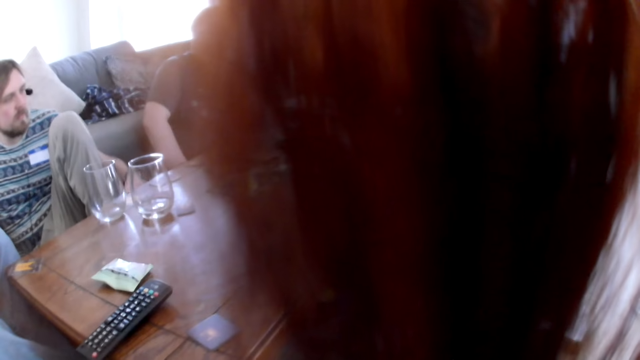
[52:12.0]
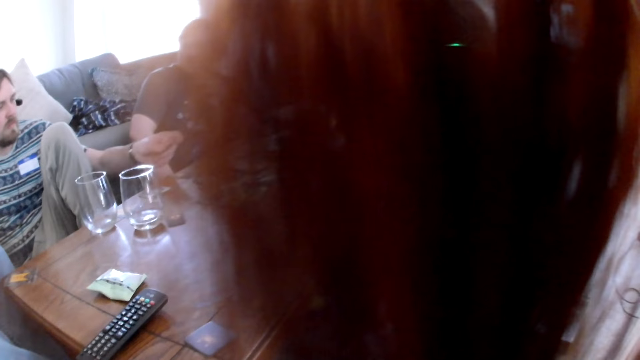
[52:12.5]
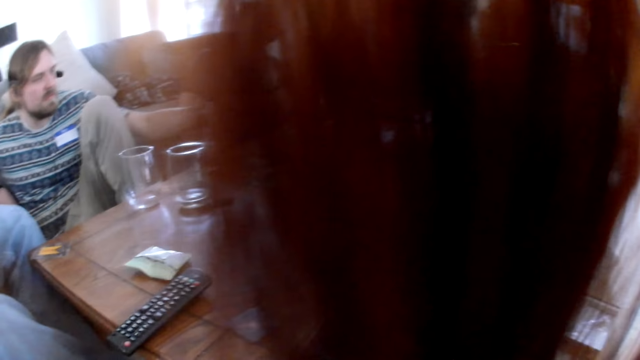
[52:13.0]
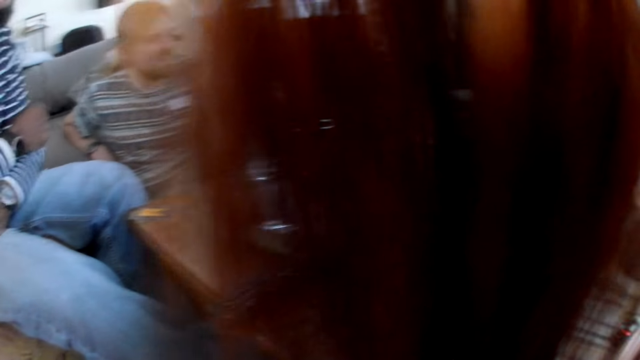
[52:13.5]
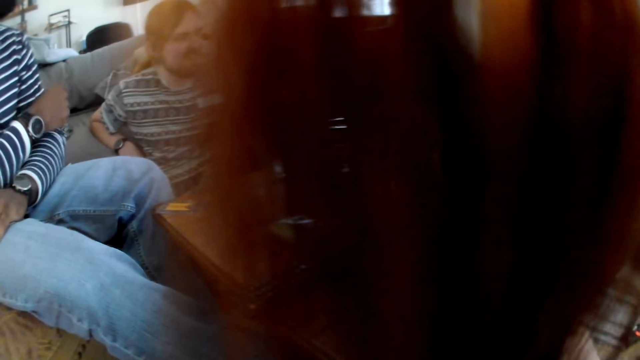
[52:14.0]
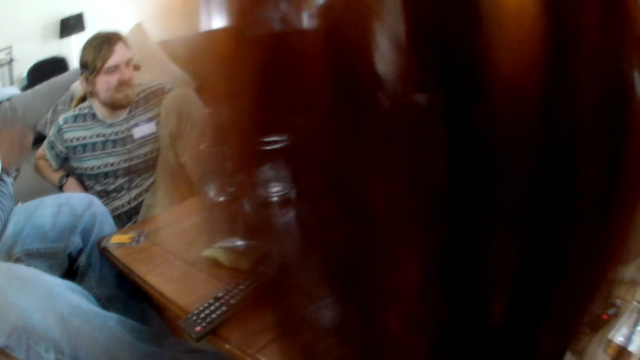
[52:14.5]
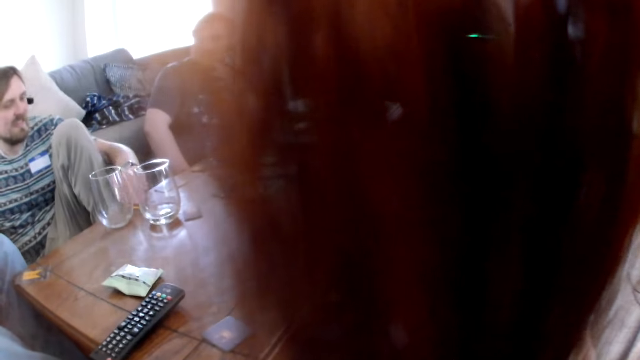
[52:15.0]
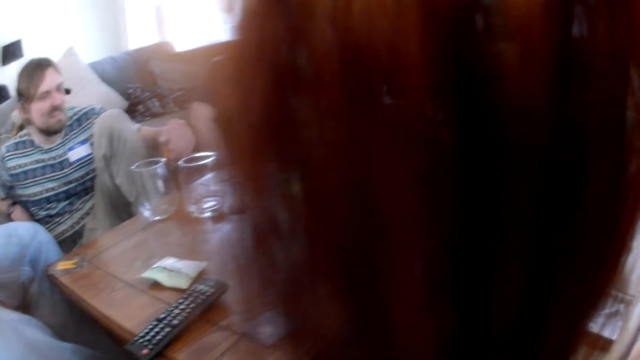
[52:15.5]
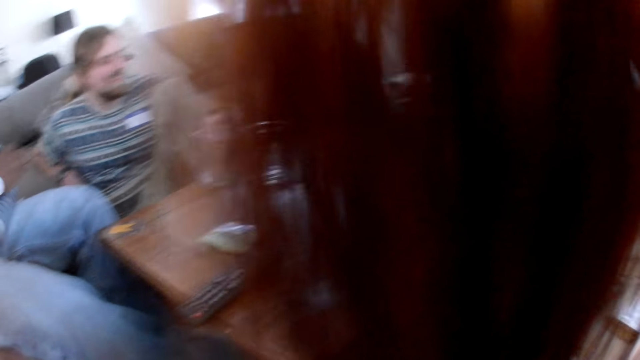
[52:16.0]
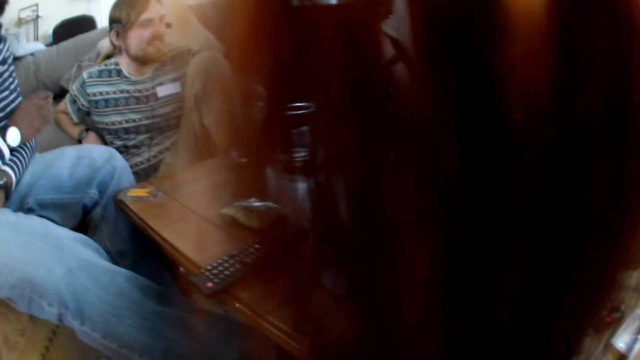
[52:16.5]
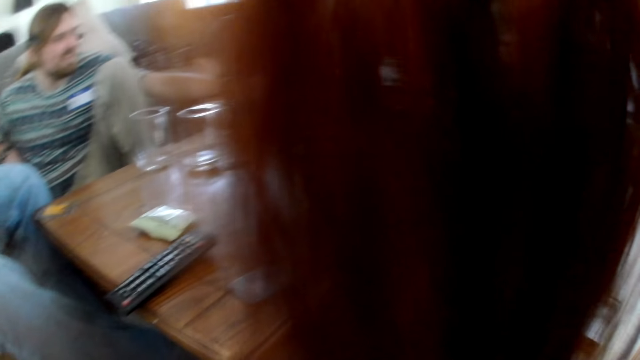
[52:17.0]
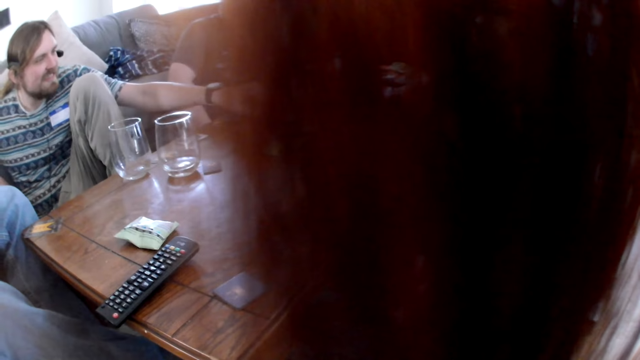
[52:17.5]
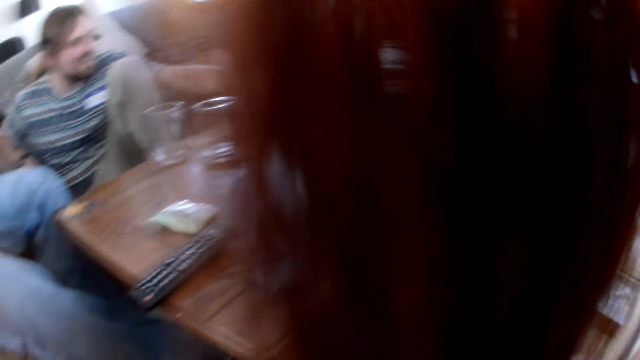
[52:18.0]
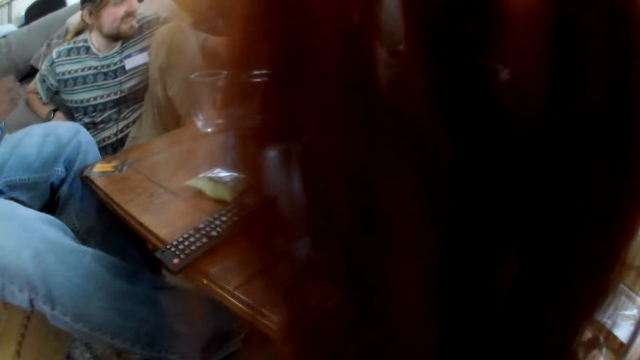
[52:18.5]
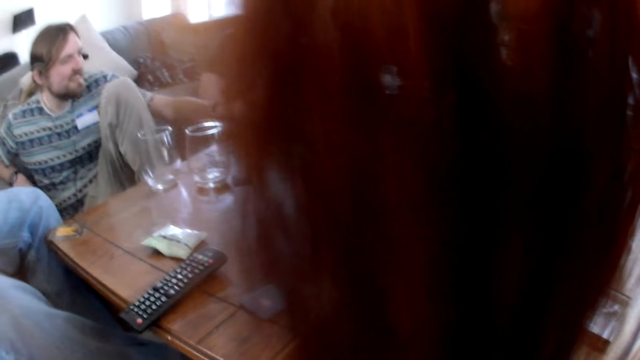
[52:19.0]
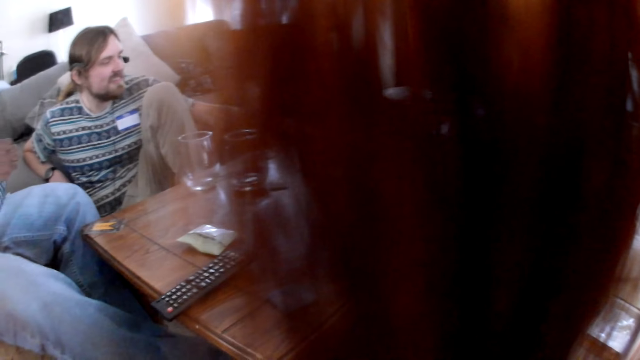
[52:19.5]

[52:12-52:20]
The man picks up the card on the table with his left hand.

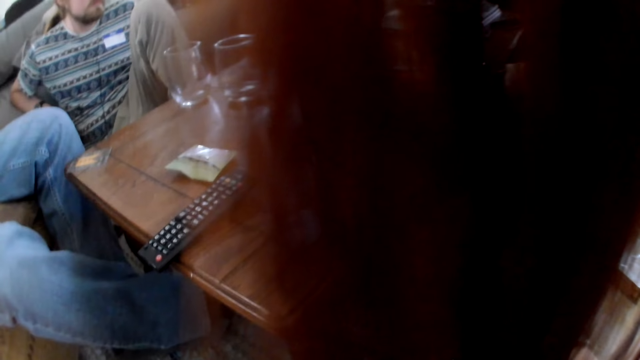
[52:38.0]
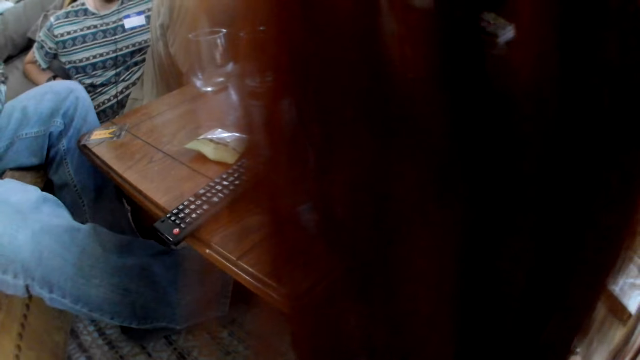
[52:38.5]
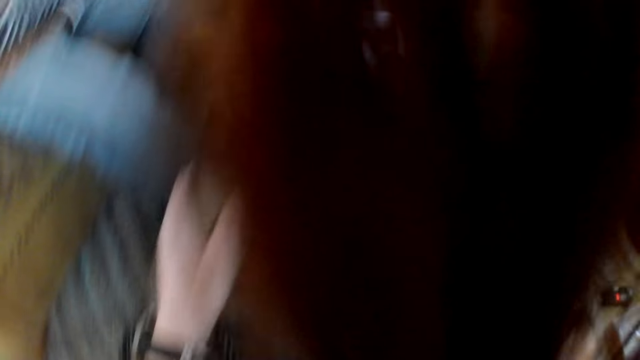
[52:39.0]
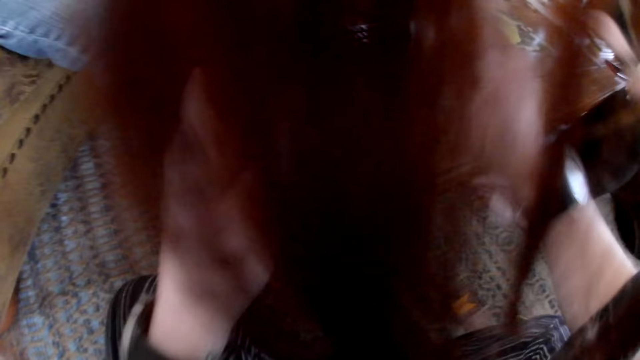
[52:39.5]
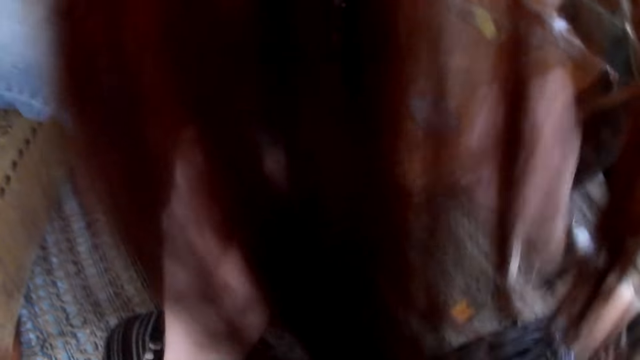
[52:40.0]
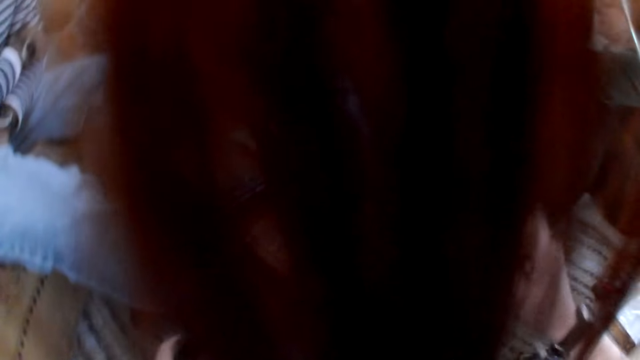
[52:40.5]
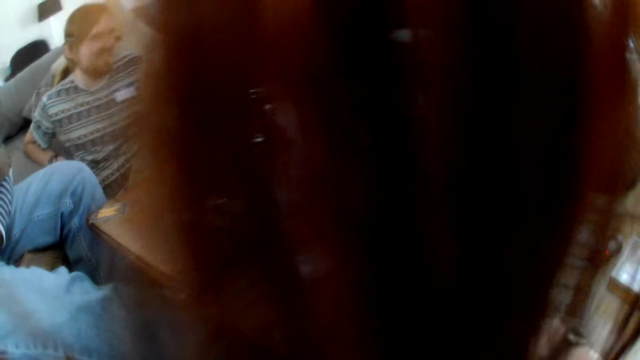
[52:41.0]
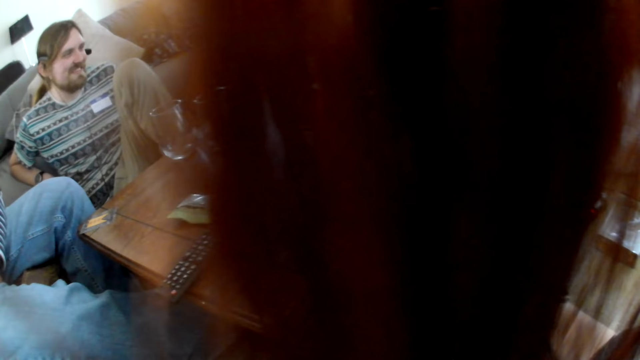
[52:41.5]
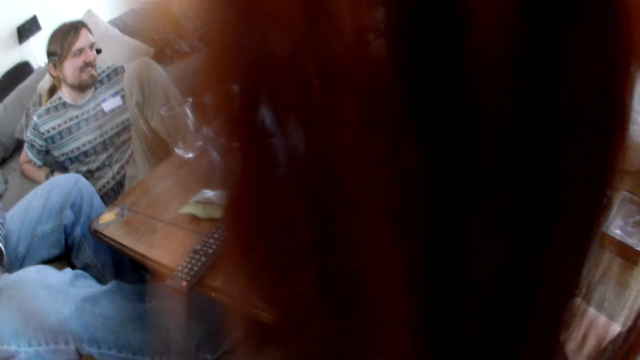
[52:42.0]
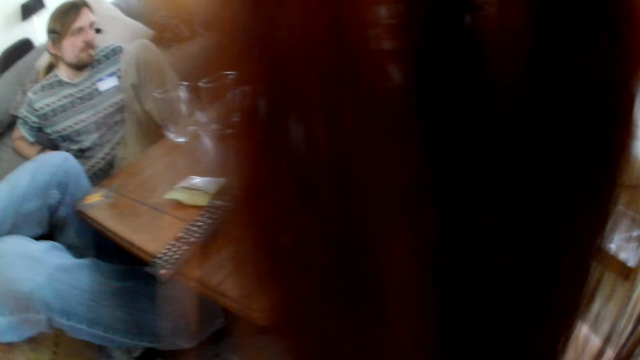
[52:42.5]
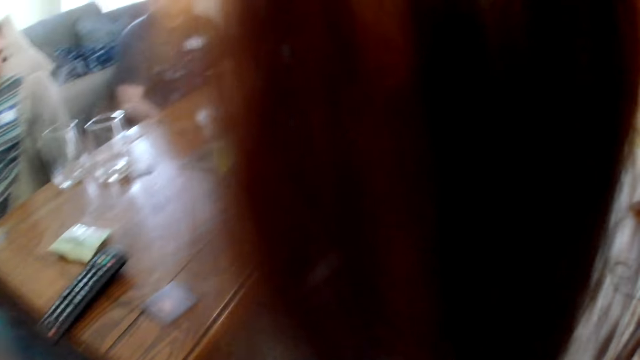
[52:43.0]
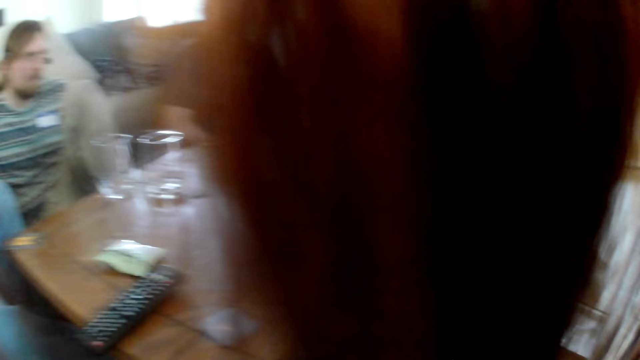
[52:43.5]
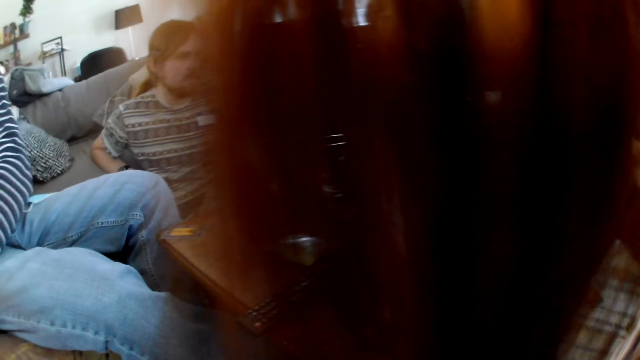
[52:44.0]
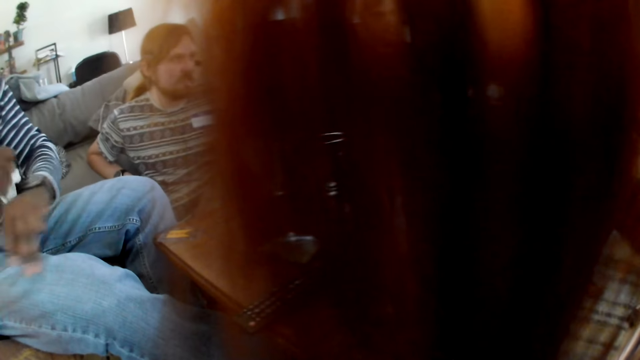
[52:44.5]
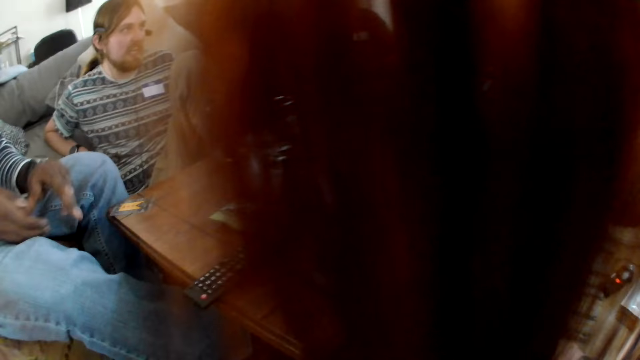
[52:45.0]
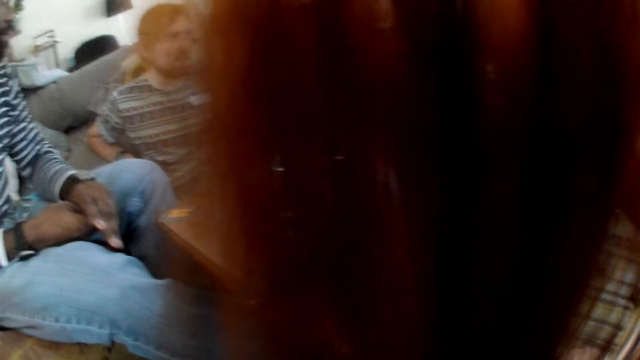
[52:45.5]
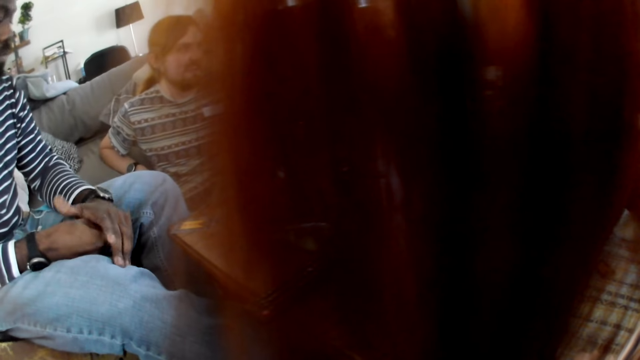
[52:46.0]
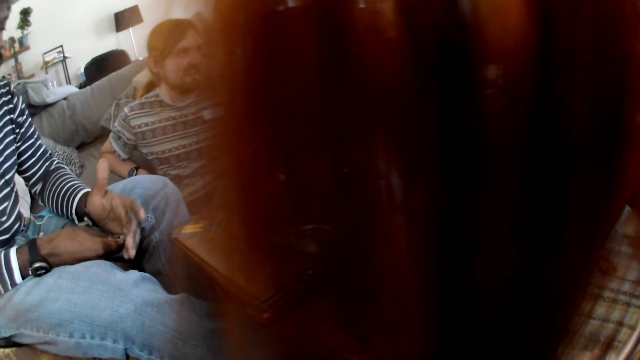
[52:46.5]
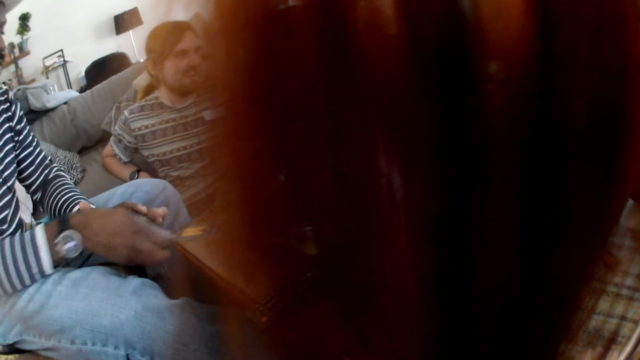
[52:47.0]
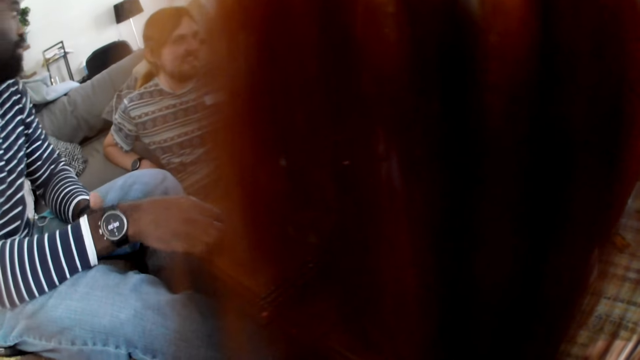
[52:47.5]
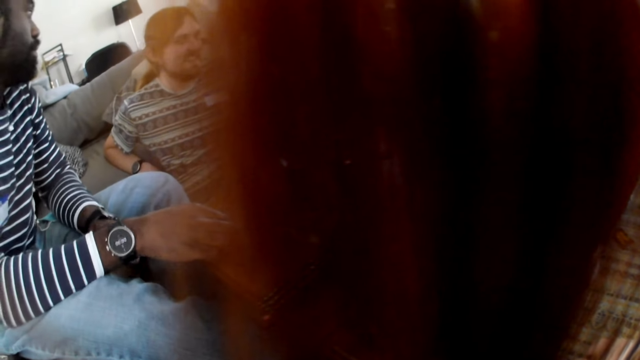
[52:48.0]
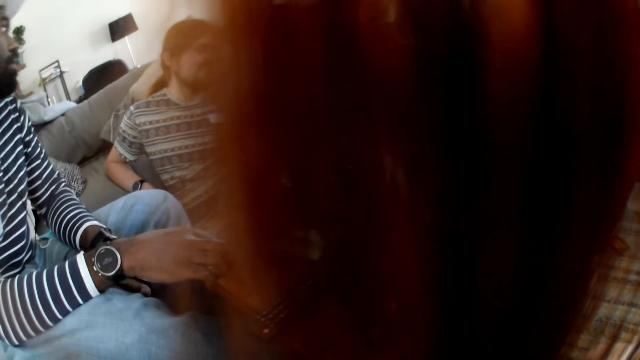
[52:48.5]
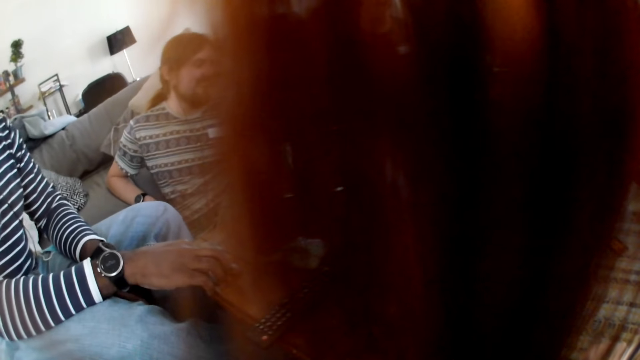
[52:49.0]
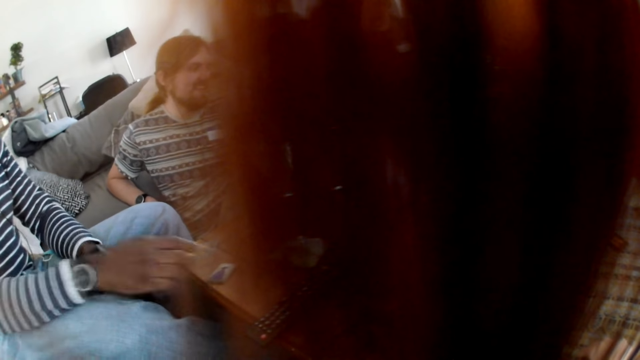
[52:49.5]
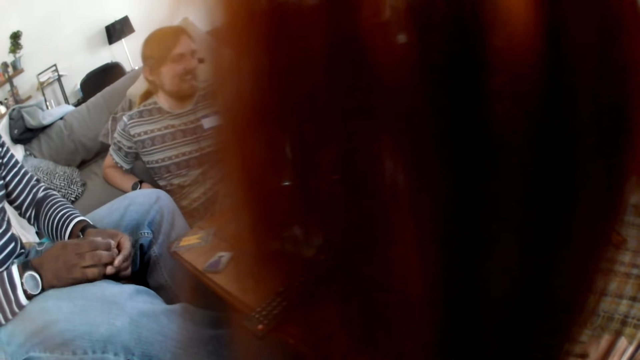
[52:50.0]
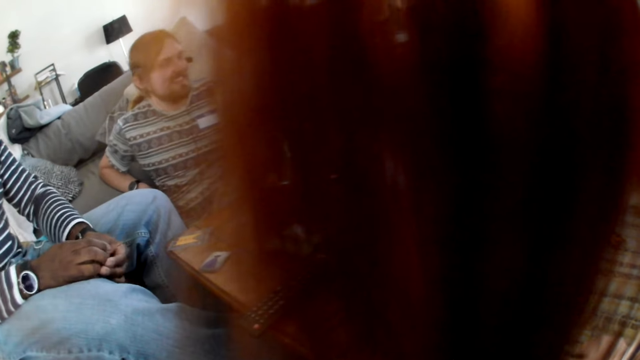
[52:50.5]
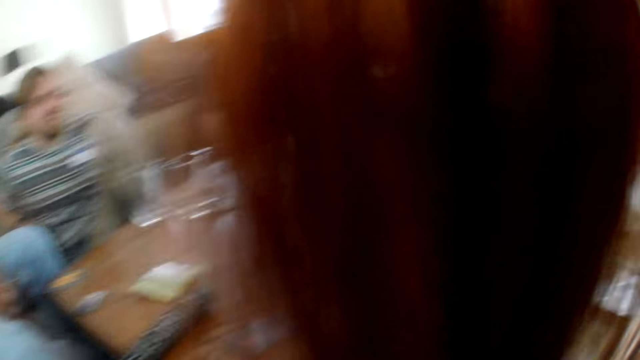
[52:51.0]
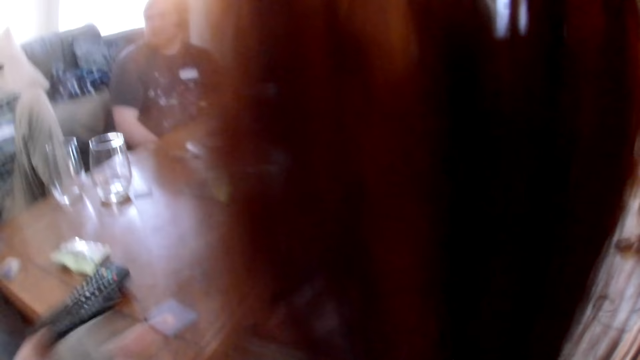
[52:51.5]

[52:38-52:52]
The camera wearer shakes something. A man drops the card in his right hand on the table.
